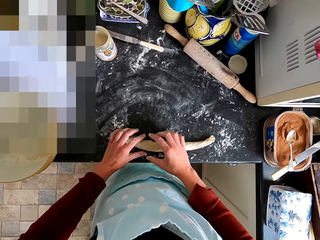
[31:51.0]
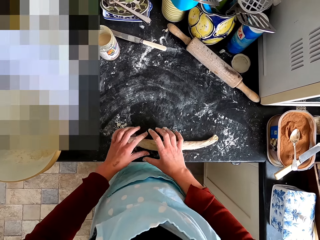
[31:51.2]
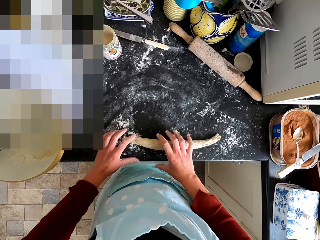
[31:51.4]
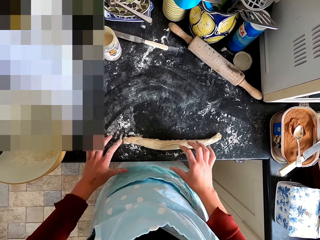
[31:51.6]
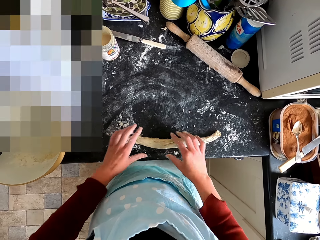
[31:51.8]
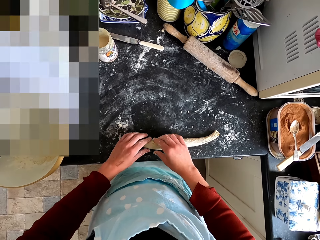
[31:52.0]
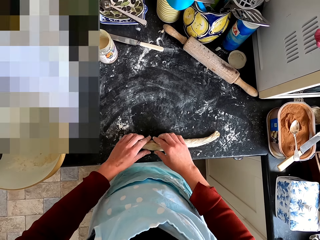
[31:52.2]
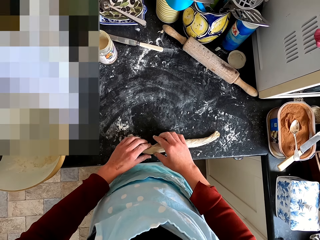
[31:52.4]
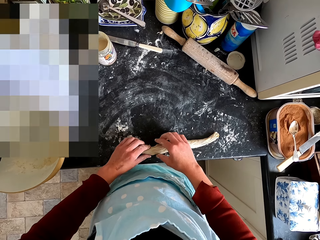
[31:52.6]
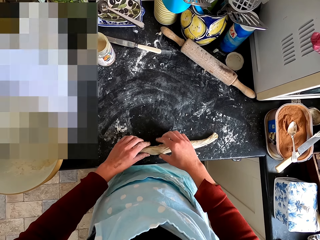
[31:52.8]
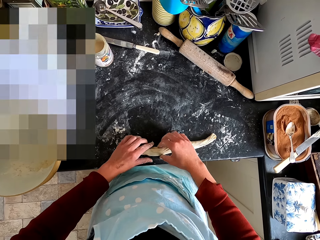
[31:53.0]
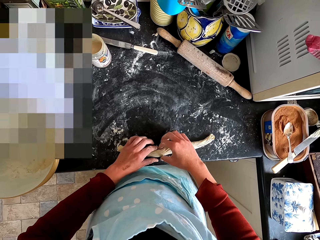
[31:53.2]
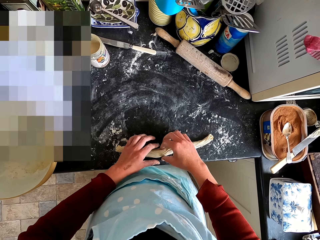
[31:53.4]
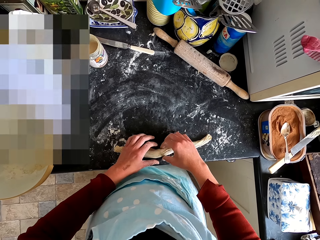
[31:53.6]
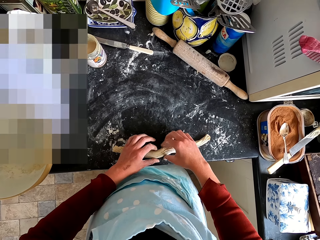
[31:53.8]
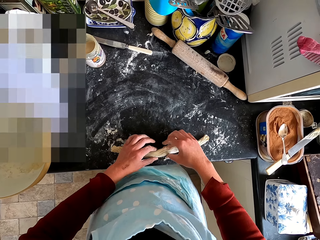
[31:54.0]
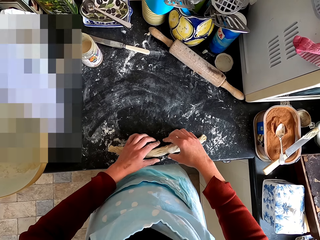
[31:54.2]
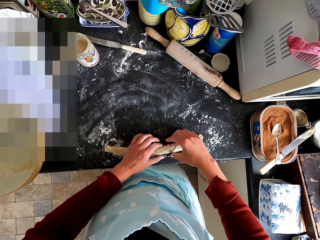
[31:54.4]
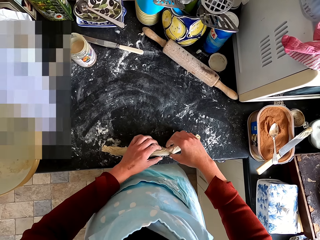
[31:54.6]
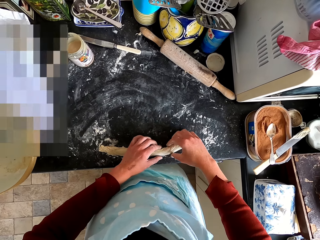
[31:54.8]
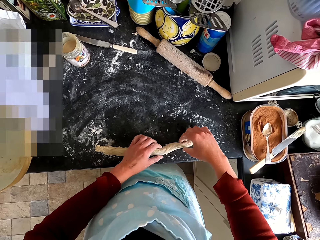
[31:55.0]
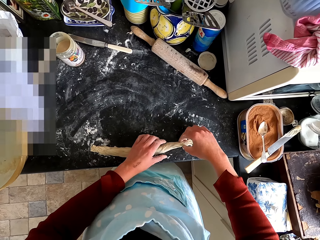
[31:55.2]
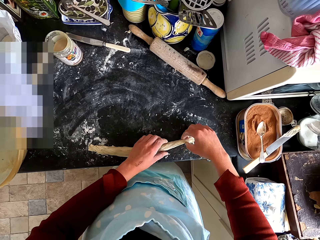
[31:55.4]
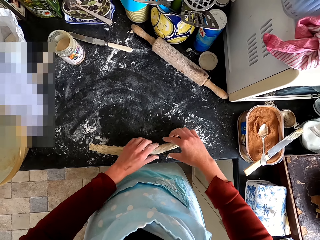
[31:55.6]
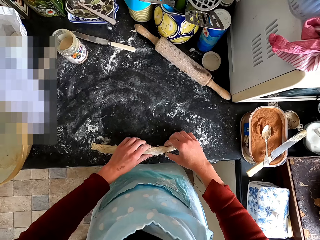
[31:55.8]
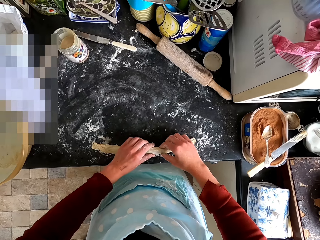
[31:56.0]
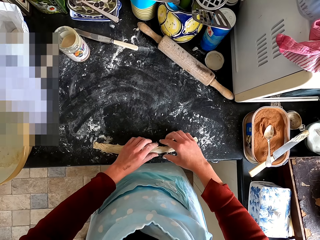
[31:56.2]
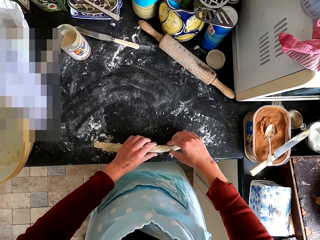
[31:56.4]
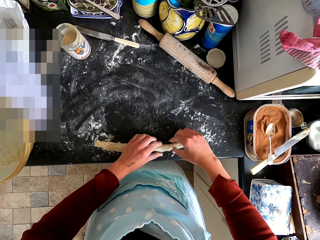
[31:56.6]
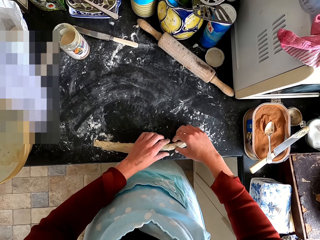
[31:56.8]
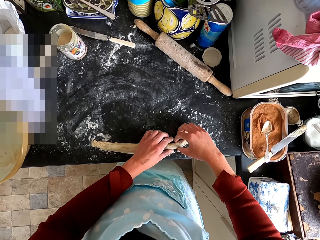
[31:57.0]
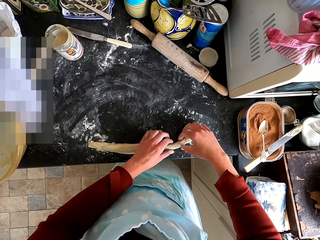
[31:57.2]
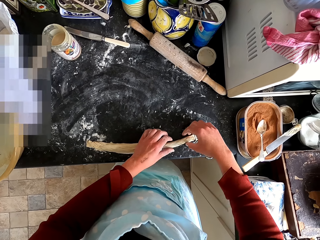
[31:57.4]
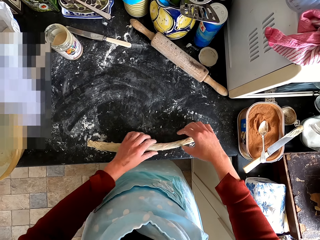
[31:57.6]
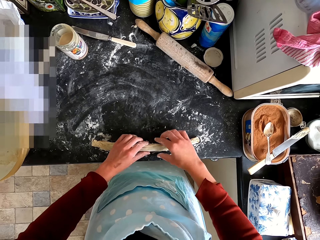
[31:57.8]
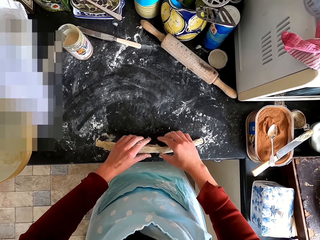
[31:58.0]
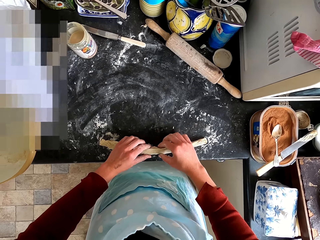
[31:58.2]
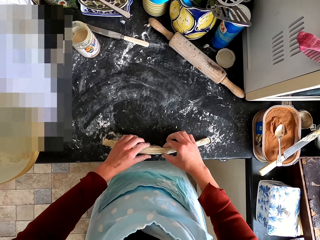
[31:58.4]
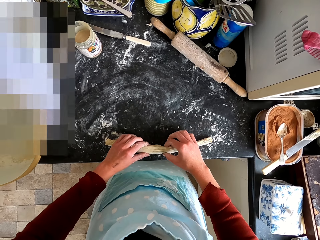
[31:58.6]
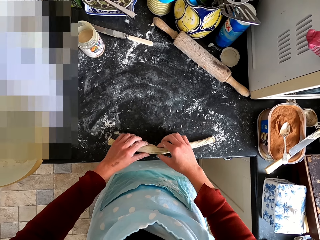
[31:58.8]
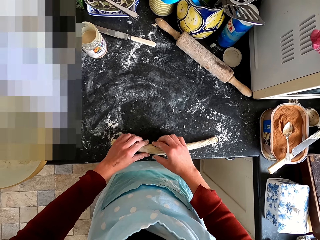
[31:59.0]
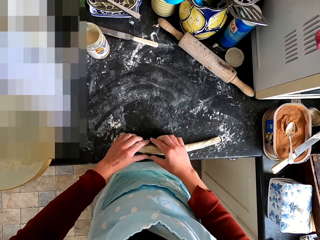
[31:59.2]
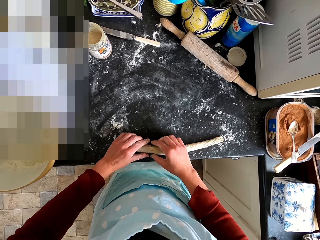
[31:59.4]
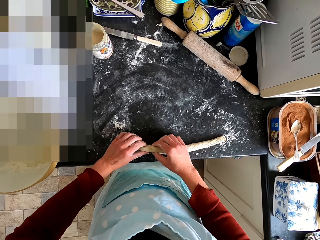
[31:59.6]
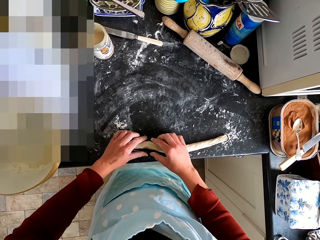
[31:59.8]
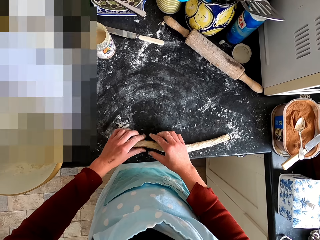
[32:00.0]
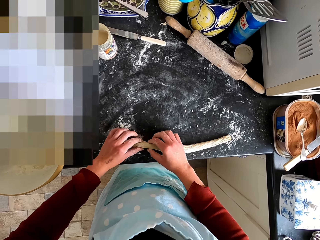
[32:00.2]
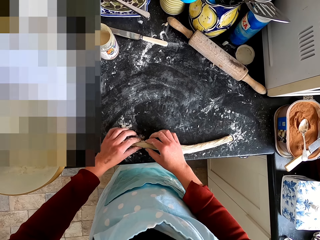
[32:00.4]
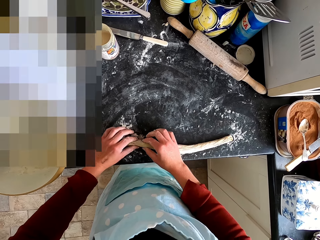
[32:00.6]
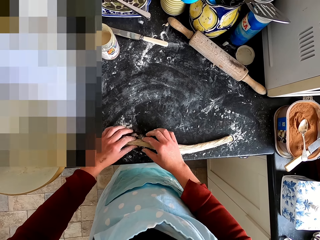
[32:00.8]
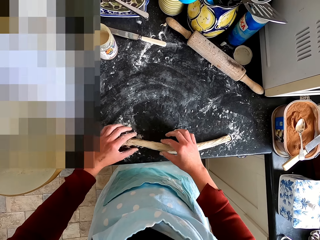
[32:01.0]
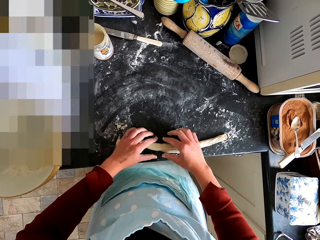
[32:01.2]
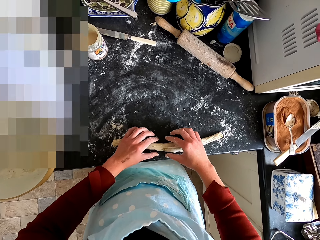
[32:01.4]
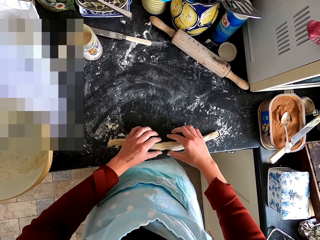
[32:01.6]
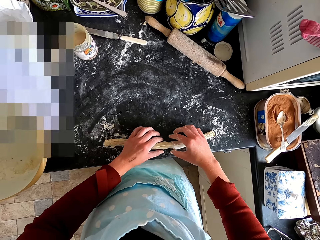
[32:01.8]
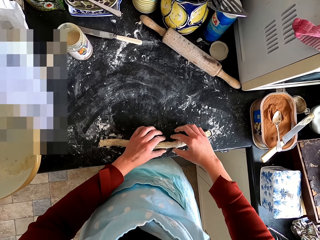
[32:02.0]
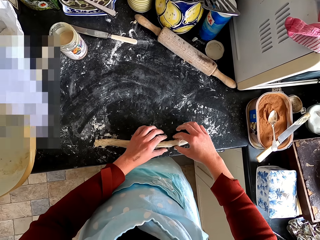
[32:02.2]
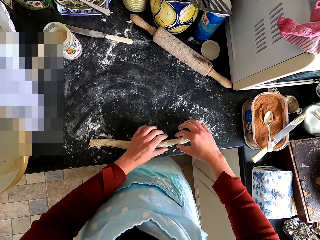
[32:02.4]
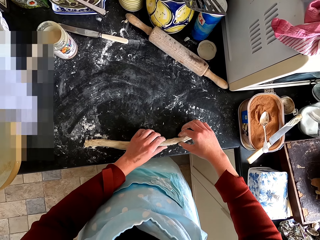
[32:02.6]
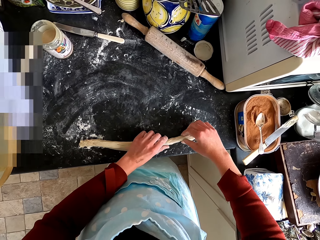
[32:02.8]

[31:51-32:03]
The camera wearer rolls the dough.

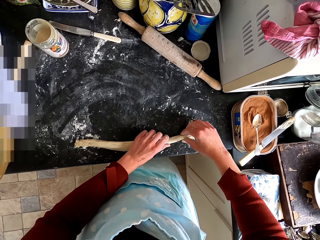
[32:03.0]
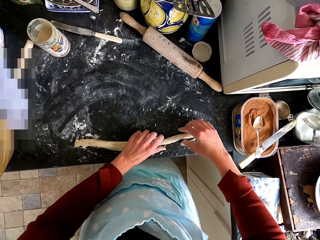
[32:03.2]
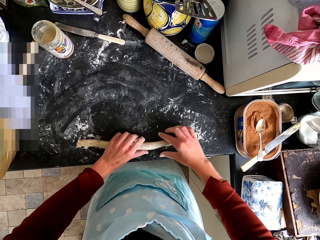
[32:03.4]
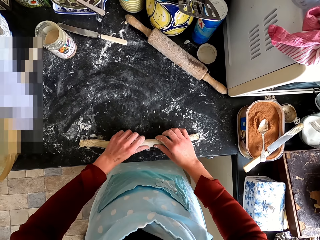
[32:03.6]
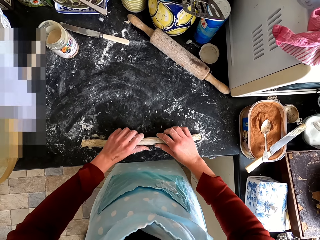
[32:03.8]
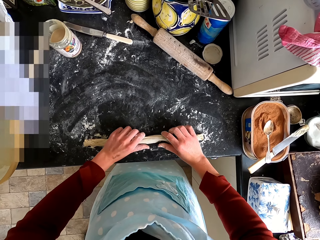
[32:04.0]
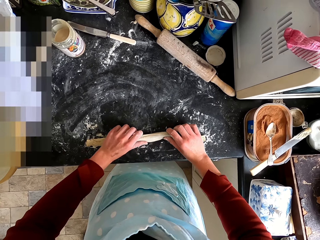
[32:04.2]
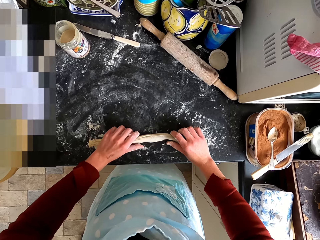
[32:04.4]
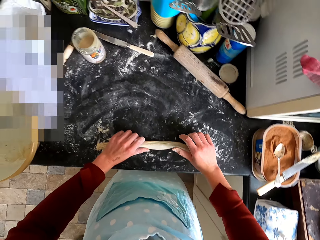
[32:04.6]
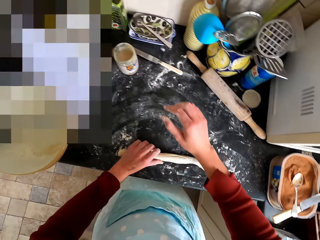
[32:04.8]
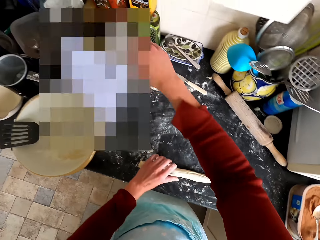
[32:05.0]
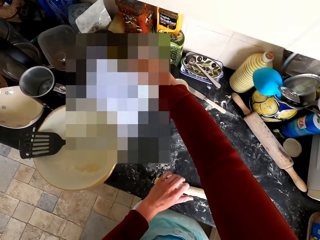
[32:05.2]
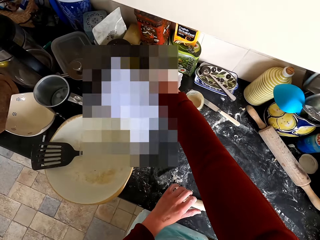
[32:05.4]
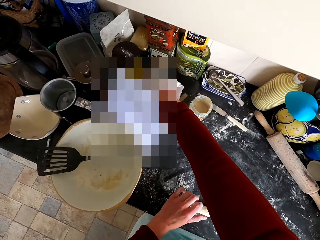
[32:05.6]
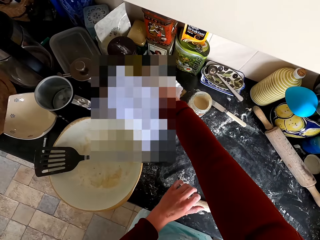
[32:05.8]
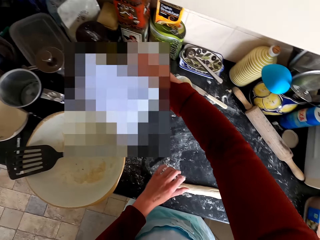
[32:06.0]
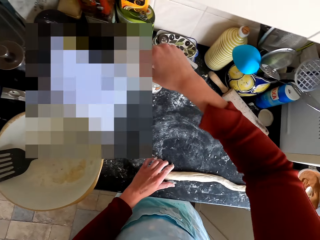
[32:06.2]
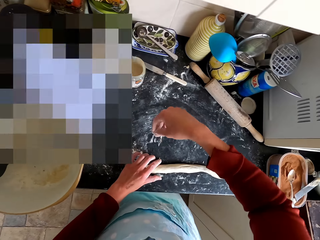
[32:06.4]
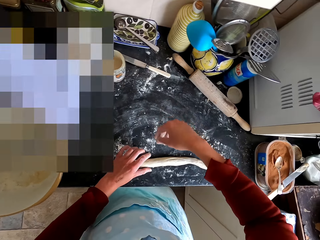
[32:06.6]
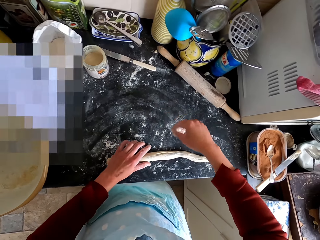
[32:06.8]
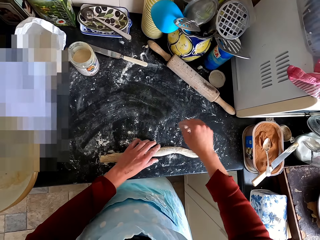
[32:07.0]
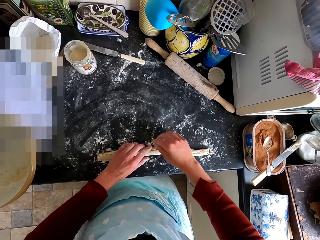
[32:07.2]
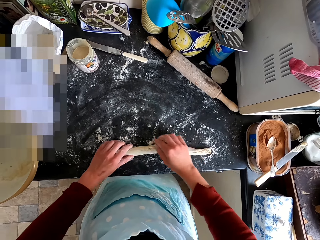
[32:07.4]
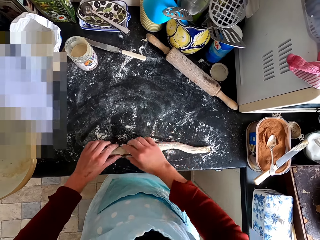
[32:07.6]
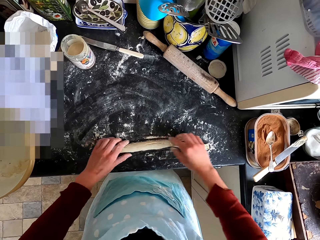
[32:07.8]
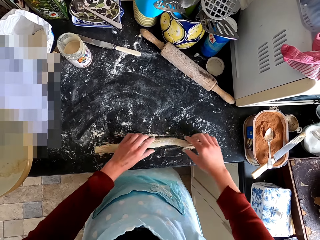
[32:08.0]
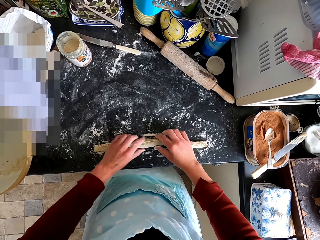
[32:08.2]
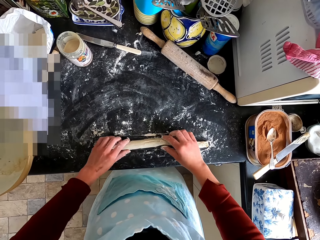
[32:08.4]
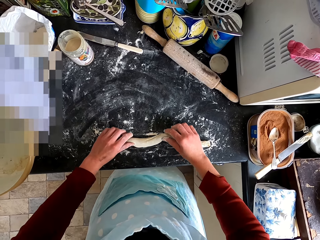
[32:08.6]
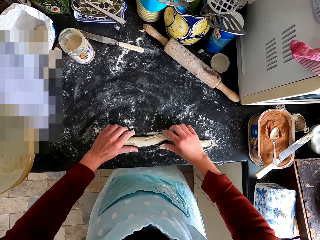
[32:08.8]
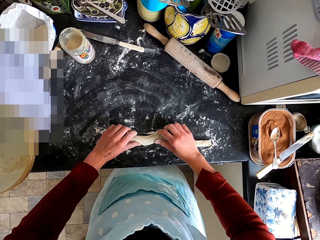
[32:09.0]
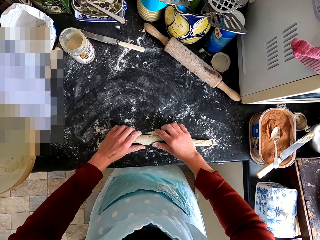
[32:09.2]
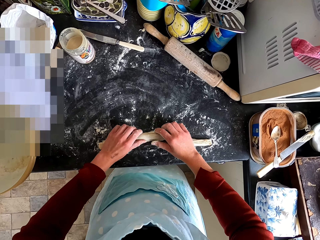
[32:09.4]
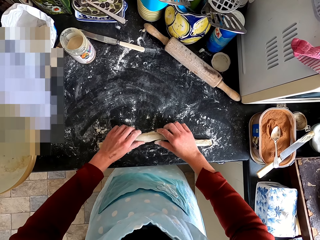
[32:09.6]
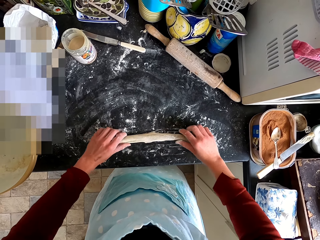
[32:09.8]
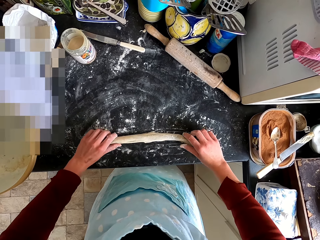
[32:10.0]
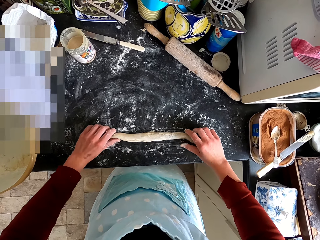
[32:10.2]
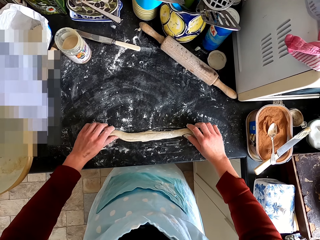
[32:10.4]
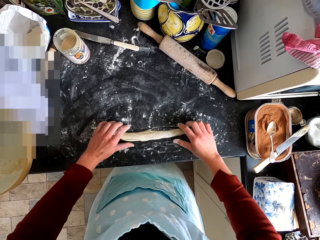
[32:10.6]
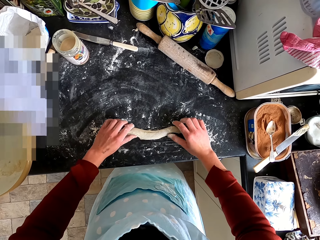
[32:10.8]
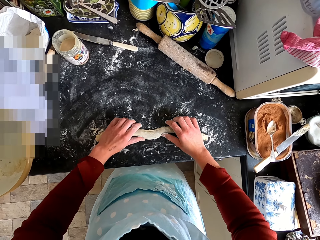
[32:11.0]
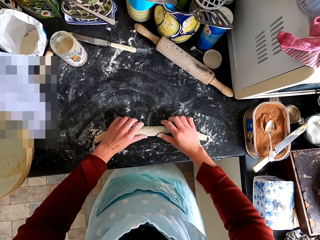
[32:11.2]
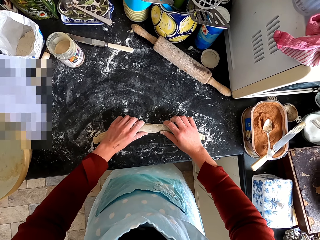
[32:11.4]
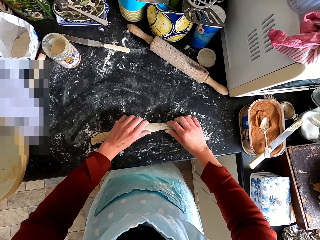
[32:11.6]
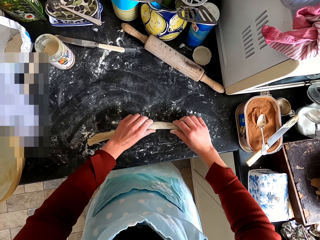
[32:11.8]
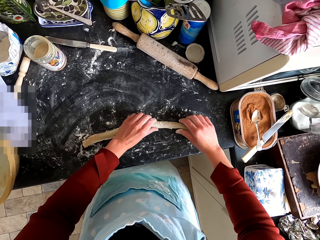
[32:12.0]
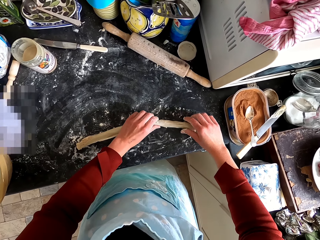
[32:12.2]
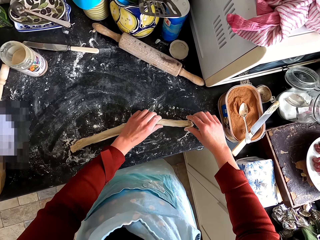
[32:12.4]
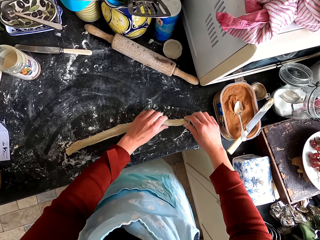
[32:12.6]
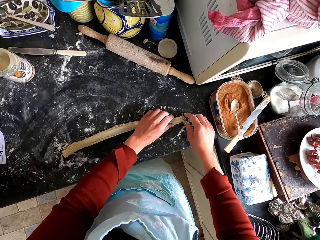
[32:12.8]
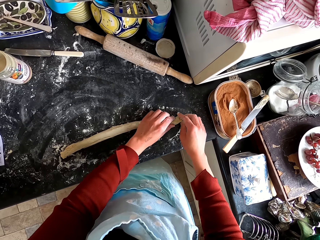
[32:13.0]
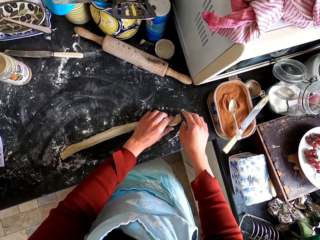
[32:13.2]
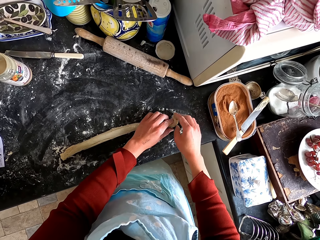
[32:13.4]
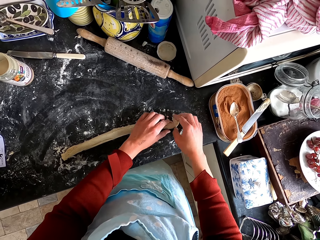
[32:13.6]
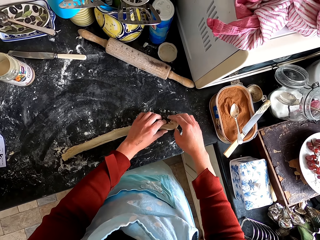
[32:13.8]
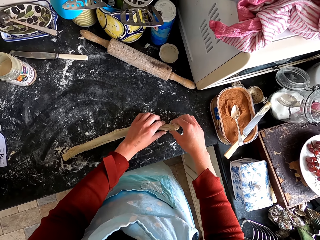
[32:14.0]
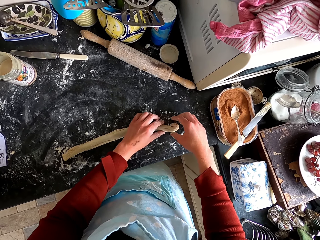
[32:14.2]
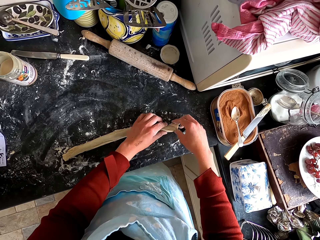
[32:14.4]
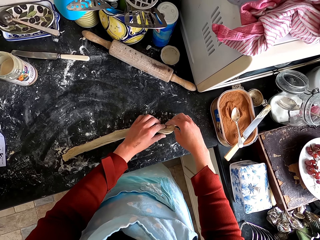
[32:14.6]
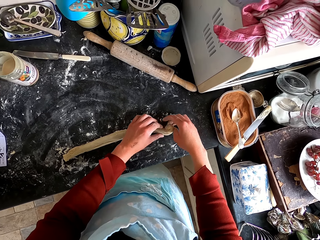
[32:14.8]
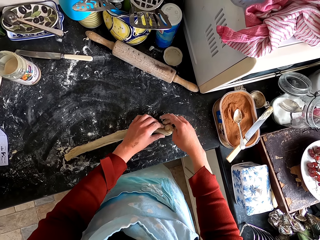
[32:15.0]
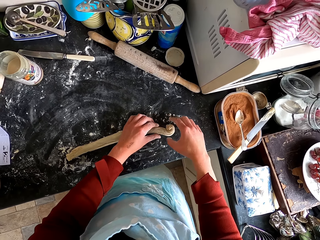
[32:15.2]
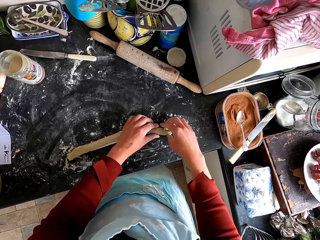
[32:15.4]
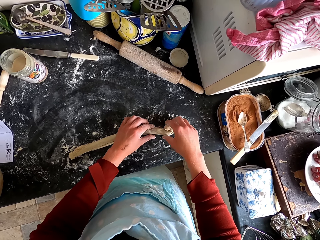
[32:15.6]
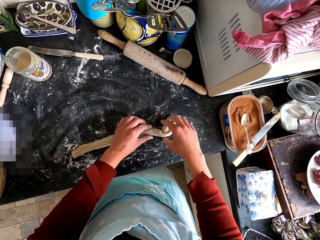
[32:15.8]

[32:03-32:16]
The camera wearer scoops flour from the bag. They spread the flour on the dough. They pour the flour on the kitchen counter. They shape the dough. They roll the dough.
